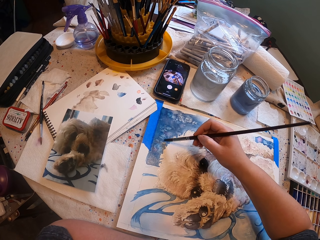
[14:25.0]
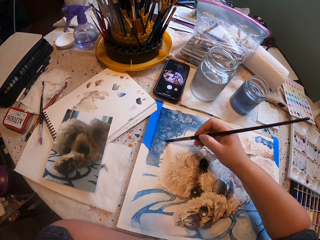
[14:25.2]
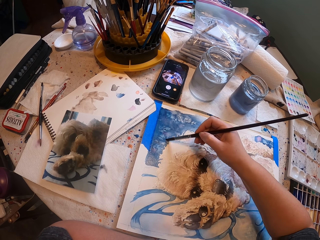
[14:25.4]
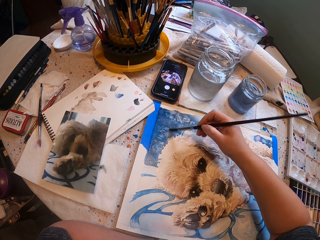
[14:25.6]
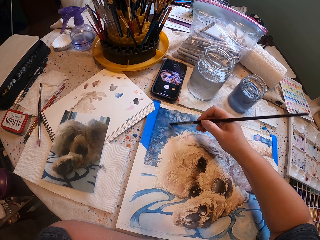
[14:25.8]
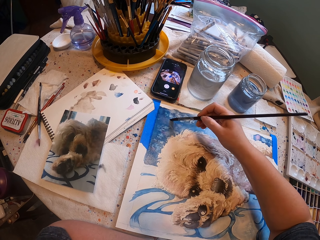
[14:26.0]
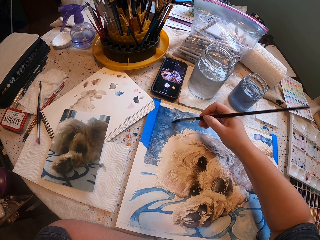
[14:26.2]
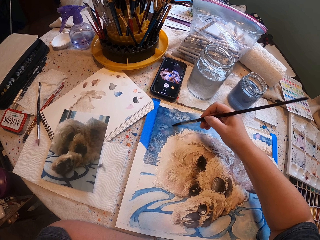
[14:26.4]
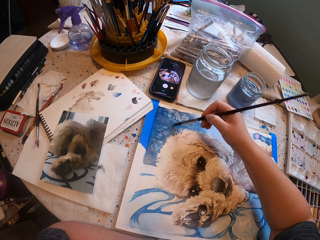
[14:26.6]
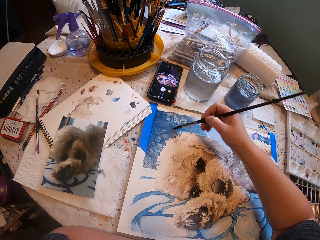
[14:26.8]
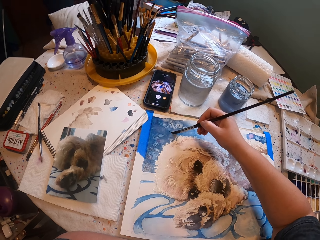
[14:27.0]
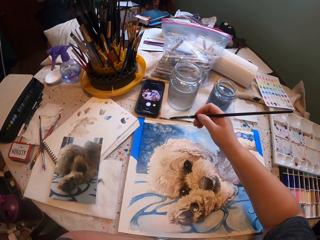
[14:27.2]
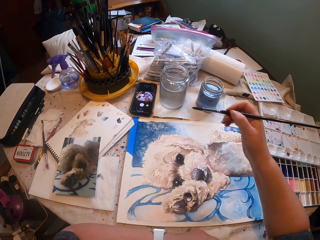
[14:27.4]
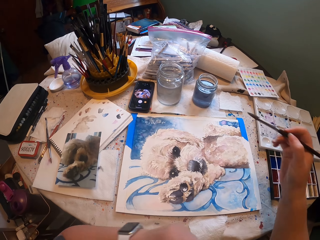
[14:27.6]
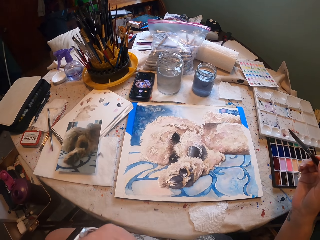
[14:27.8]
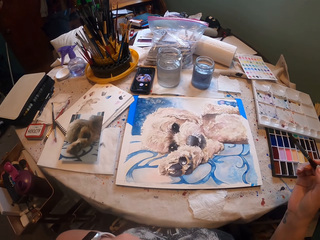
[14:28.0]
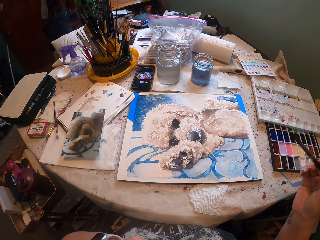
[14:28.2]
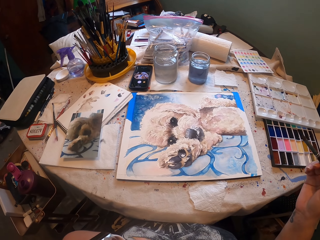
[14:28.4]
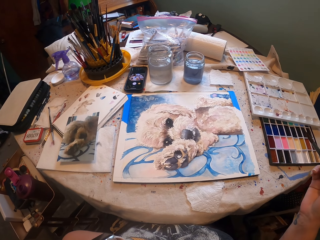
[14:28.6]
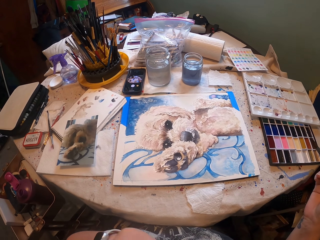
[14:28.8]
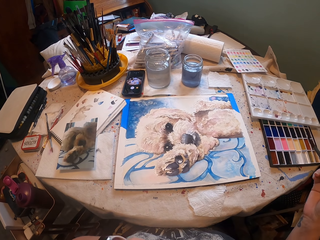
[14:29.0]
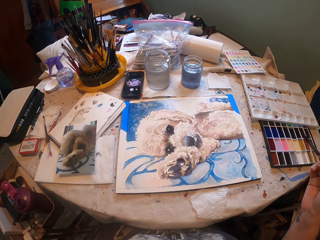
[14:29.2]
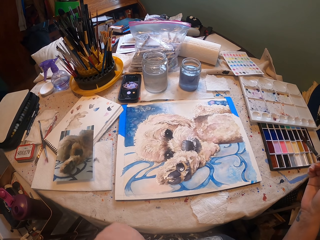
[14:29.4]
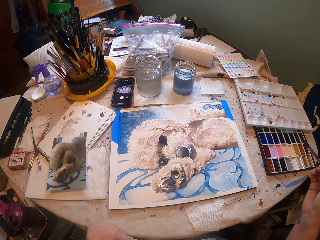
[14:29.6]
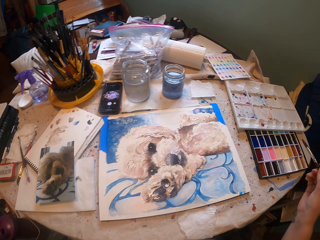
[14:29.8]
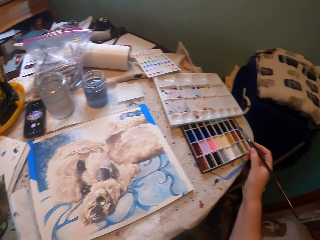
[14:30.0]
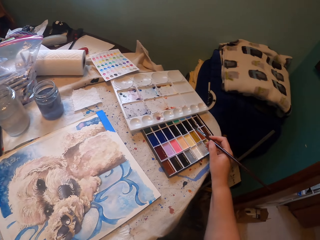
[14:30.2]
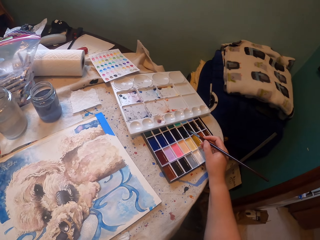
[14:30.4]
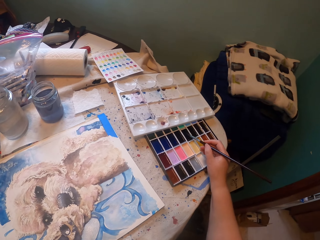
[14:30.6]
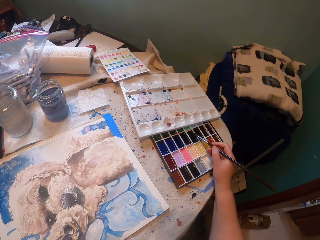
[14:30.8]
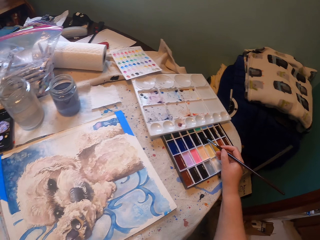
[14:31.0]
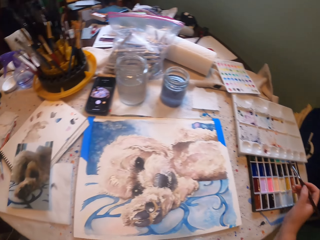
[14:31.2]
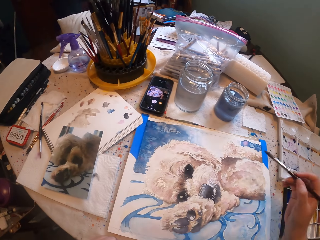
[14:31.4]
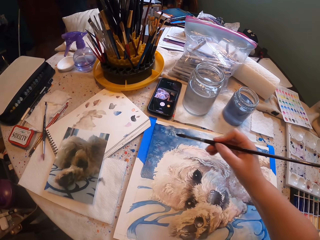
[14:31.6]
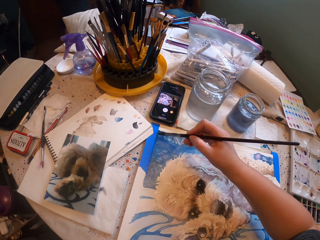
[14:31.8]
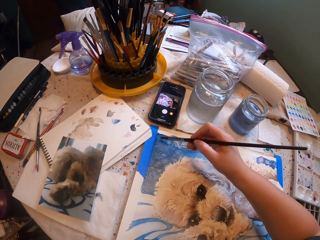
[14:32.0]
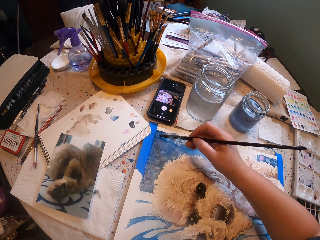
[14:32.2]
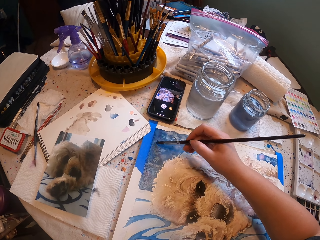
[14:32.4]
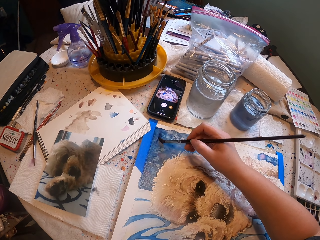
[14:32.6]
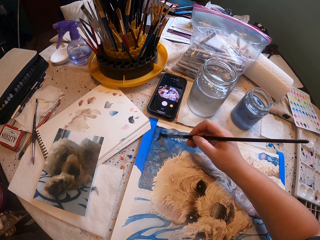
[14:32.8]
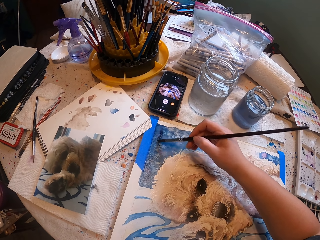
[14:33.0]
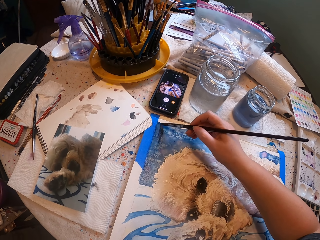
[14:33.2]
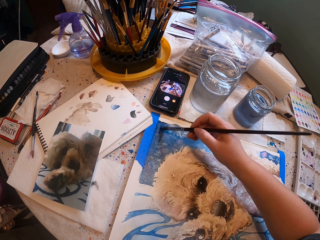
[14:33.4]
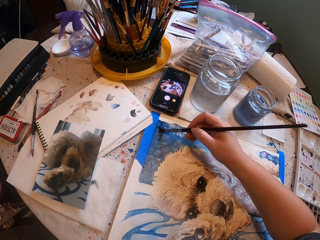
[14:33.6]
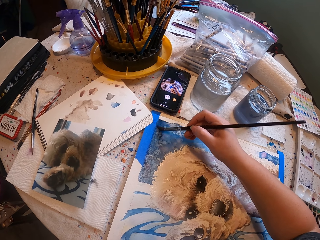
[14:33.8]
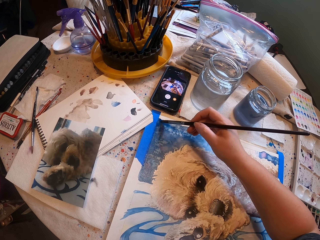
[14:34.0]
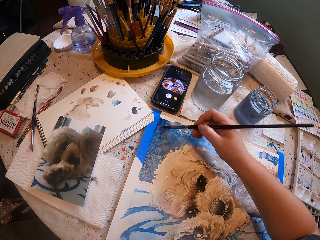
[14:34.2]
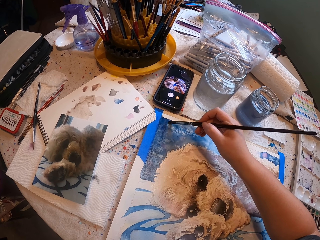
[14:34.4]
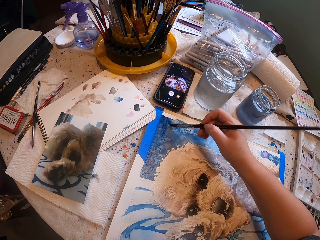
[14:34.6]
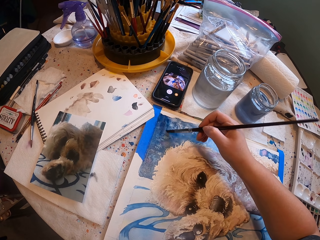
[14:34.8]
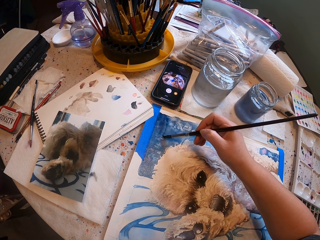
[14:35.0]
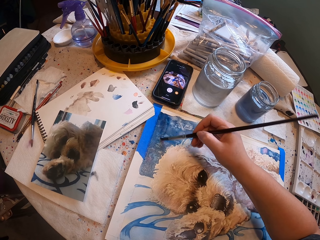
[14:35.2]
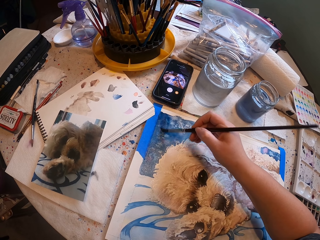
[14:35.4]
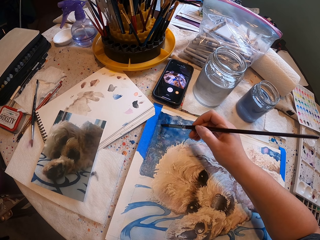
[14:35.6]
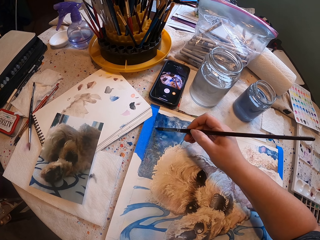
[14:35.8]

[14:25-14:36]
The camera wearer stares at the picture on the drawing board. They dip the paintbrush in the palette. They paint the picture on the painting board with the paintbrush.

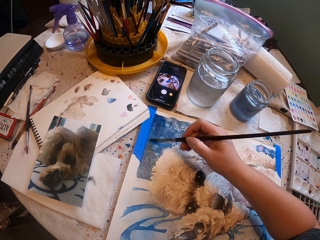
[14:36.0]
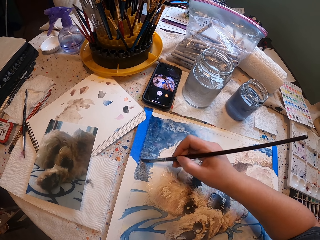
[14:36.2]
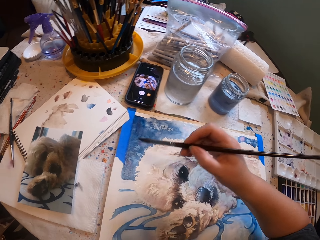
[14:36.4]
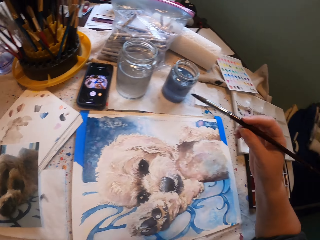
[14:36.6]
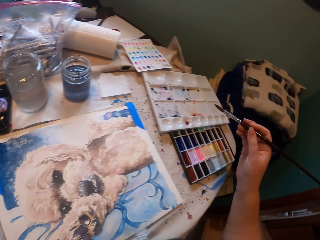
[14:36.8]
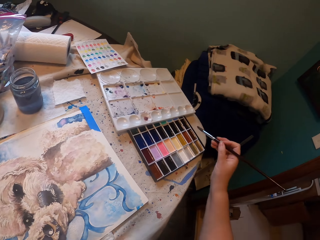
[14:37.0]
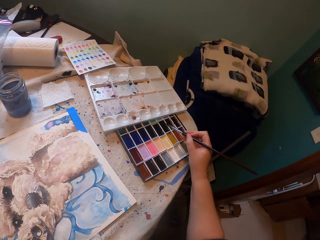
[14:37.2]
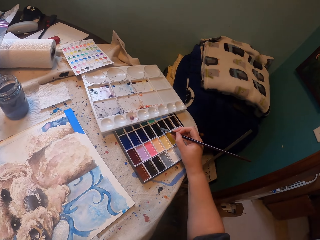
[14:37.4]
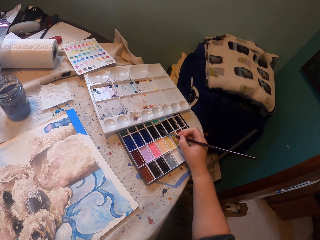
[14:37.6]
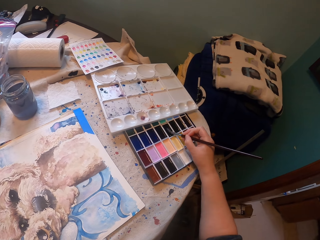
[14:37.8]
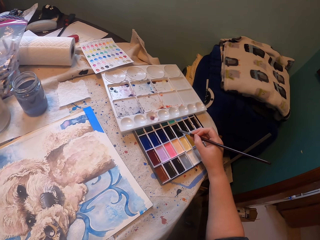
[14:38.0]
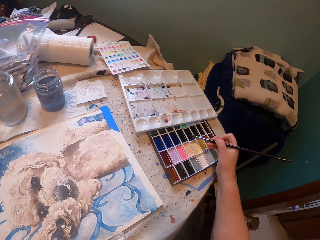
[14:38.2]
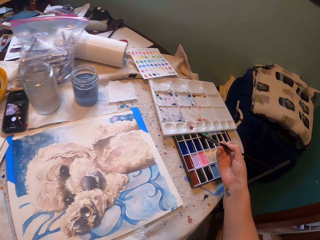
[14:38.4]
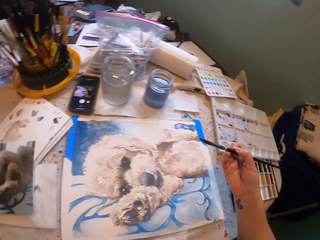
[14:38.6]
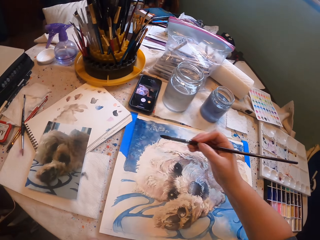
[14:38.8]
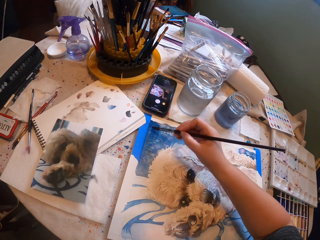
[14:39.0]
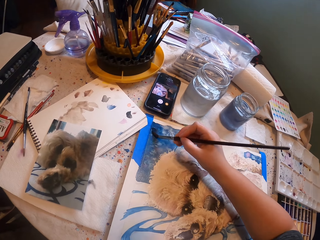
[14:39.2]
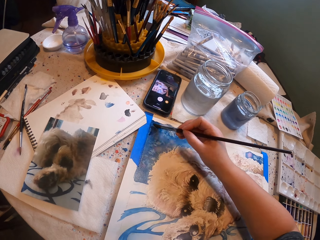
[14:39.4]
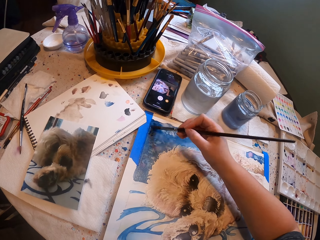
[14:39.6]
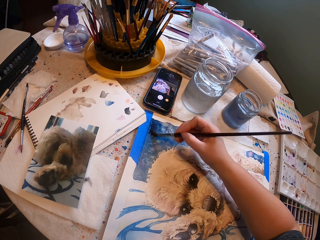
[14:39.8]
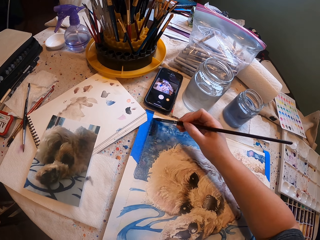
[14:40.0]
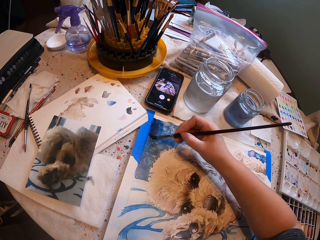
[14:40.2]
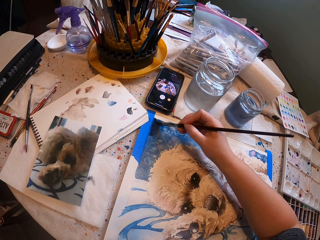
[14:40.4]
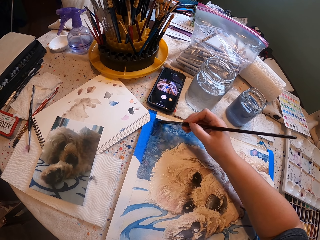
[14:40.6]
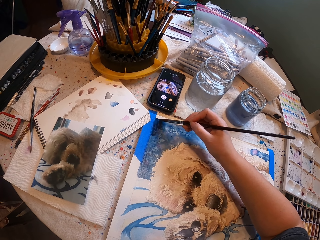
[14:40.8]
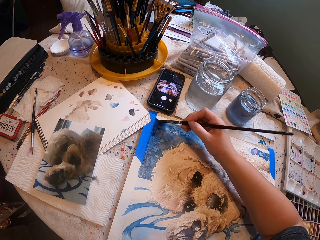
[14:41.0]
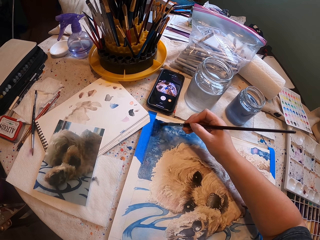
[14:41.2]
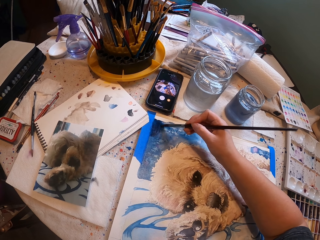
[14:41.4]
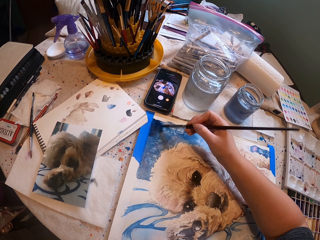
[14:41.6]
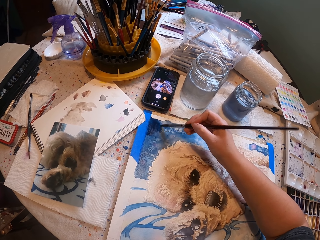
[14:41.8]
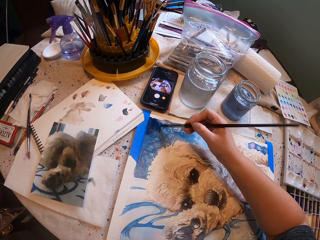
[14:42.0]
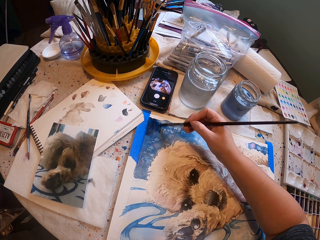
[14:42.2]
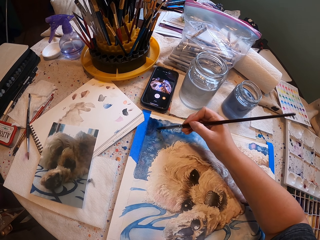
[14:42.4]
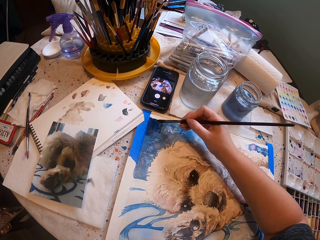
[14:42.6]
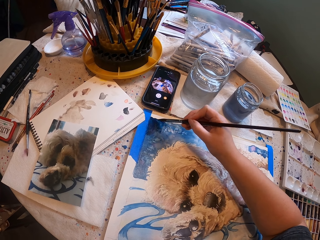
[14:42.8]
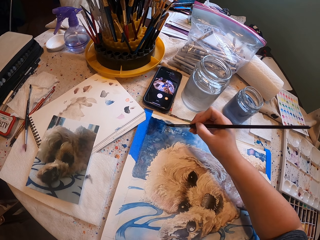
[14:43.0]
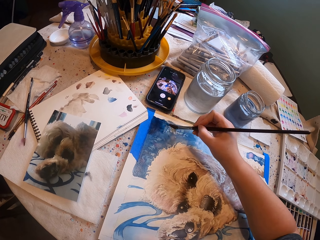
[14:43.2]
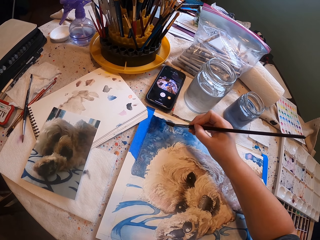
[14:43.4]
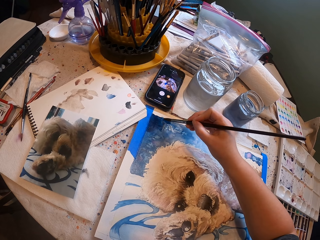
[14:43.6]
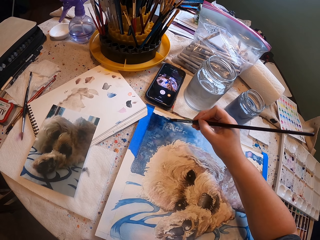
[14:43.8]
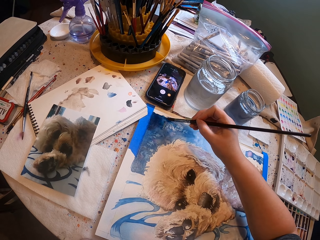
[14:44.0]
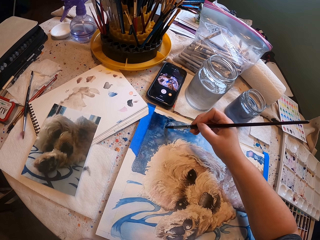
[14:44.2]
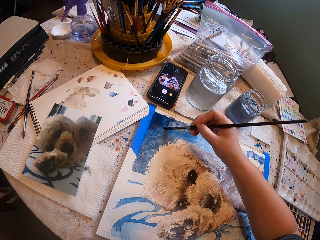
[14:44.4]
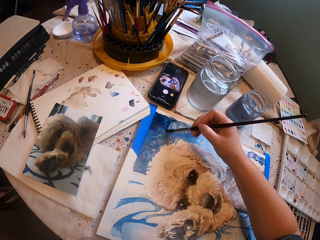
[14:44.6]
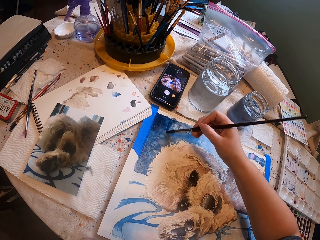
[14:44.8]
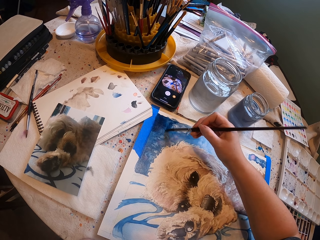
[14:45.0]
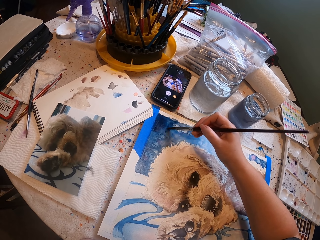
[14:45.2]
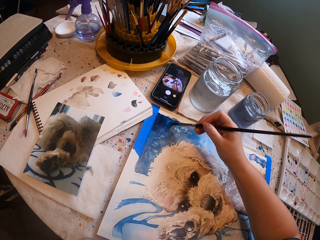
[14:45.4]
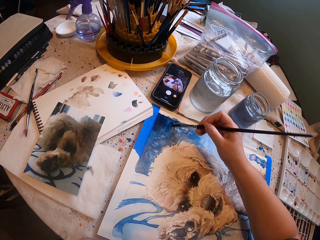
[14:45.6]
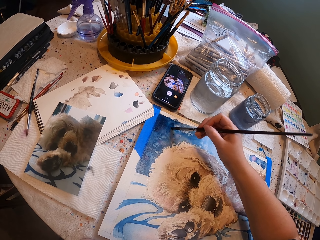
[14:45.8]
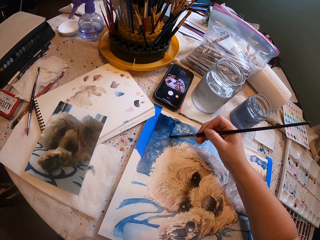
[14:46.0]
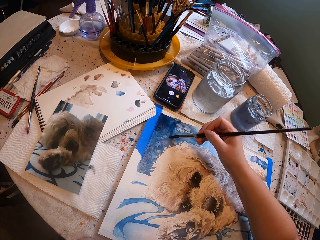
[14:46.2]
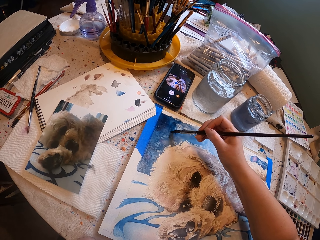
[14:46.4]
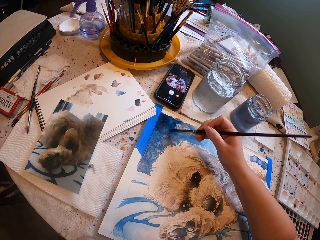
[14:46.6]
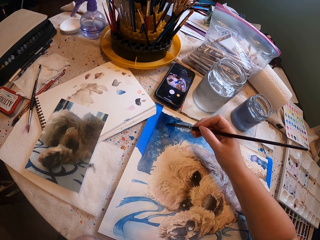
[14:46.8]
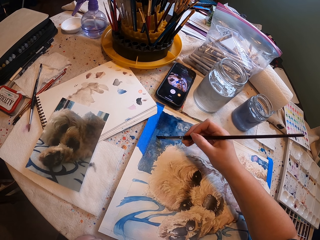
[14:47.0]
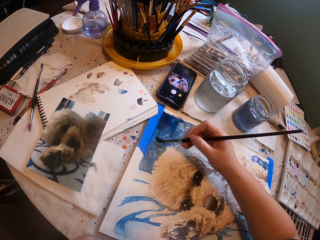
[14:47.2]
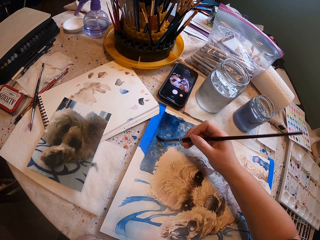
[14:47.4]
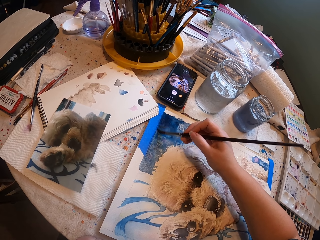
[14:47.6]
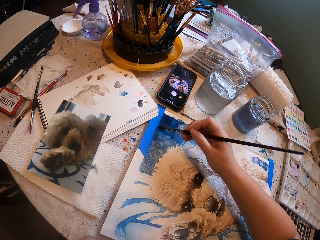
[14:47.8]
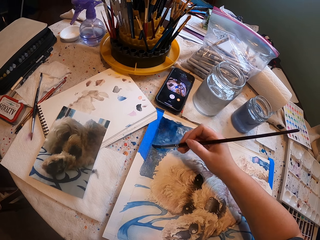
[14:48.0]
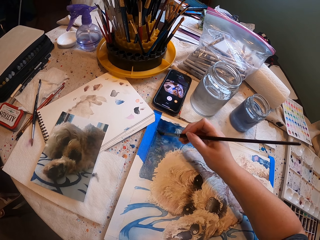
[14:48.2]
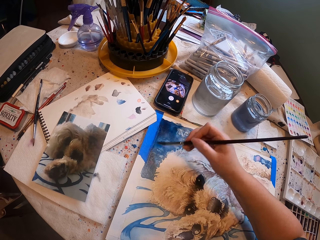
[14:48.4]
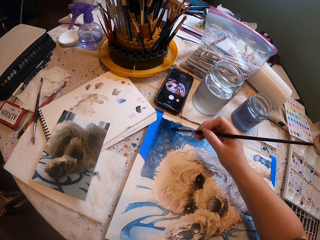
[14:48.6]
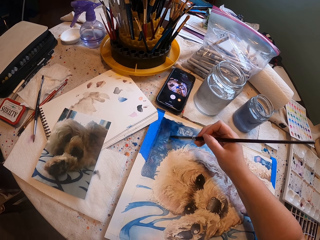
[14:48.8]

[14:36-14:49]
The camera wearer dips the paintbrush in the palette. They paint the picture on the painting board with the paintbrush.
